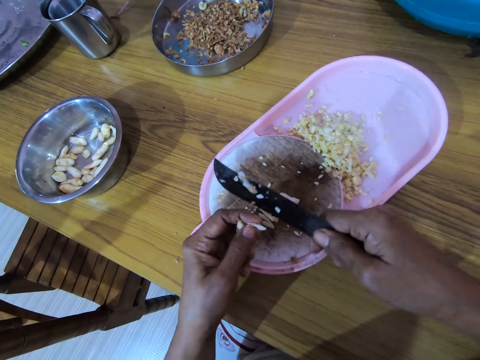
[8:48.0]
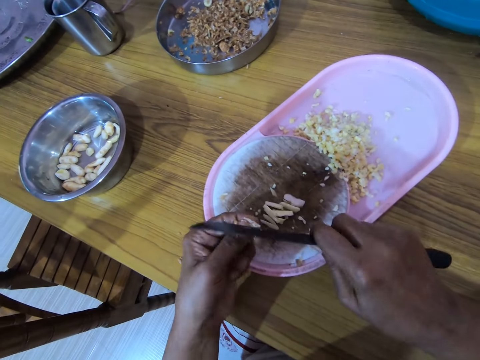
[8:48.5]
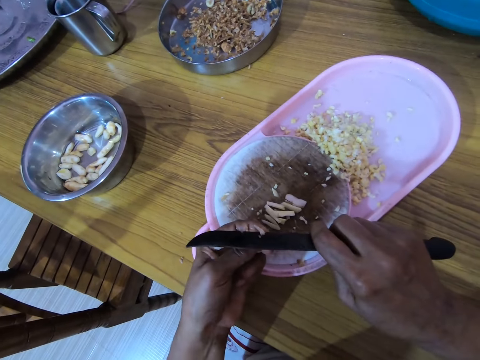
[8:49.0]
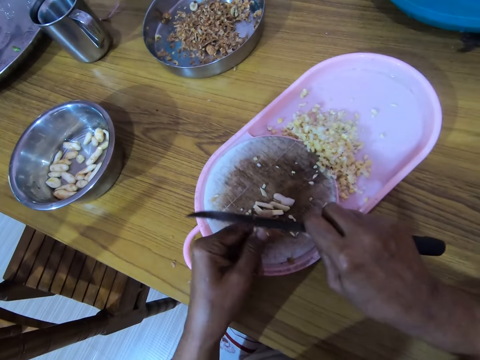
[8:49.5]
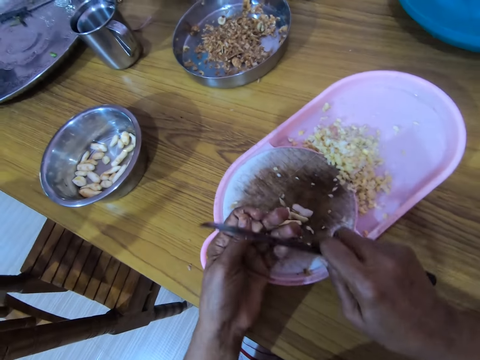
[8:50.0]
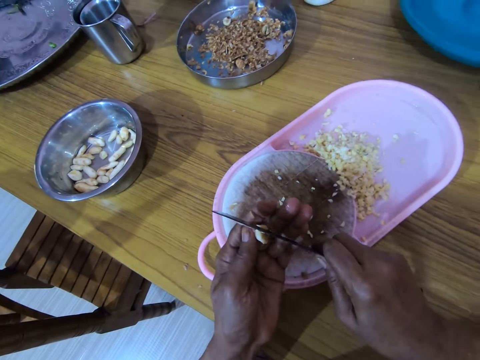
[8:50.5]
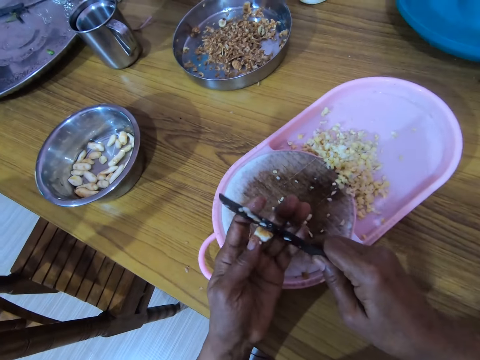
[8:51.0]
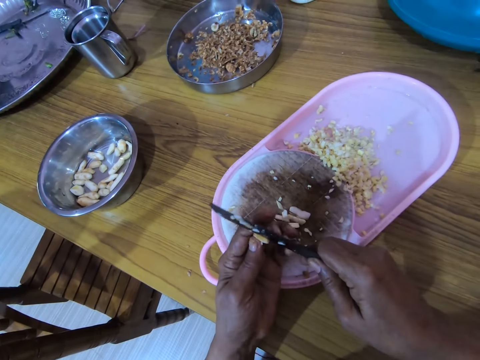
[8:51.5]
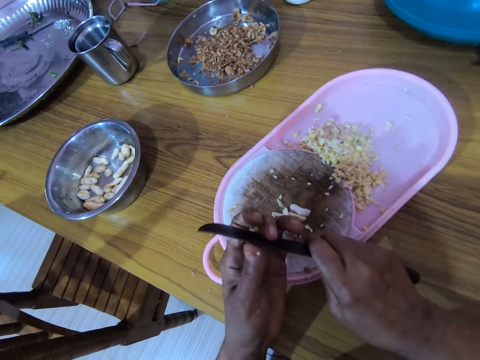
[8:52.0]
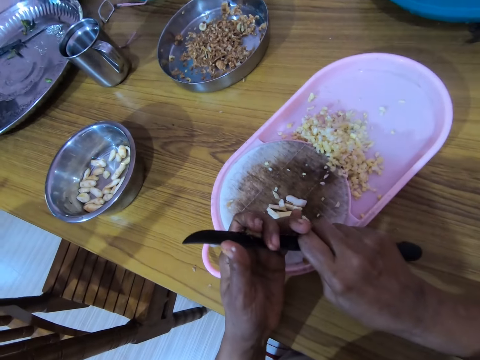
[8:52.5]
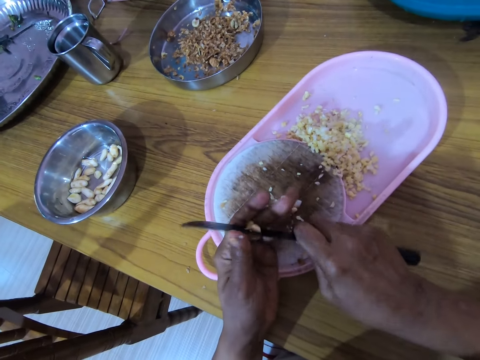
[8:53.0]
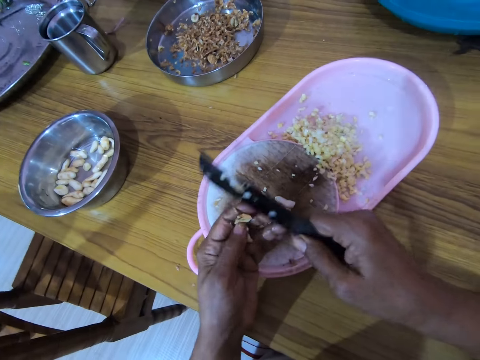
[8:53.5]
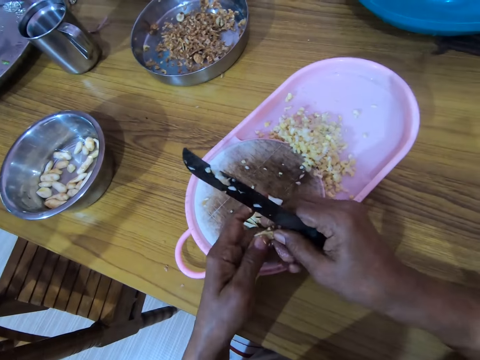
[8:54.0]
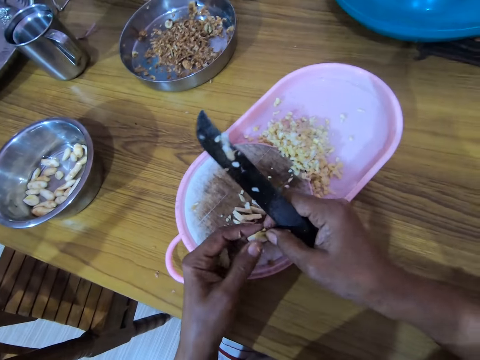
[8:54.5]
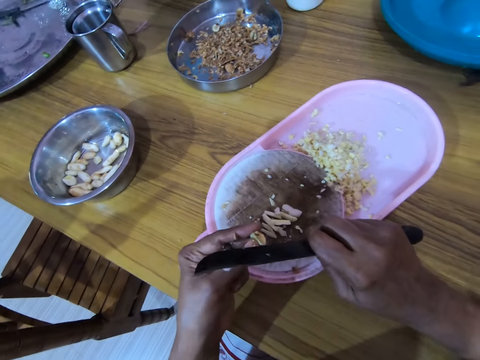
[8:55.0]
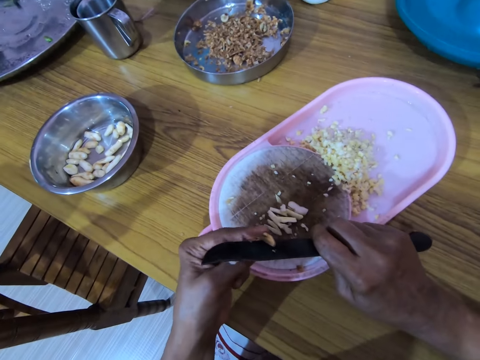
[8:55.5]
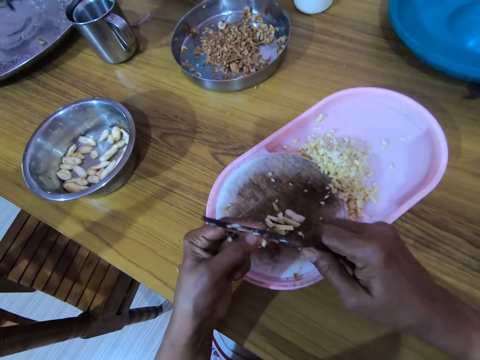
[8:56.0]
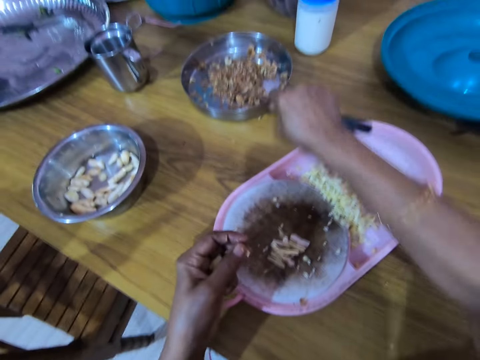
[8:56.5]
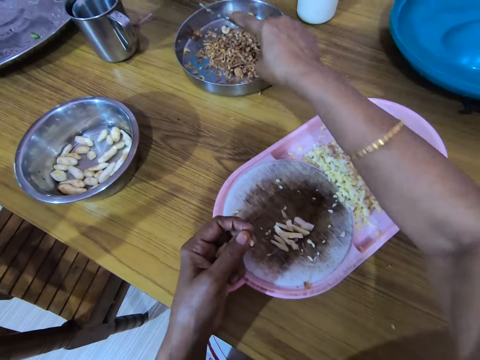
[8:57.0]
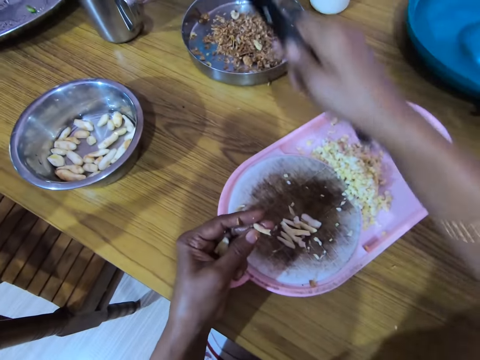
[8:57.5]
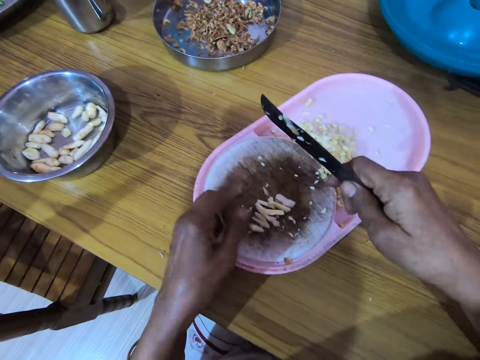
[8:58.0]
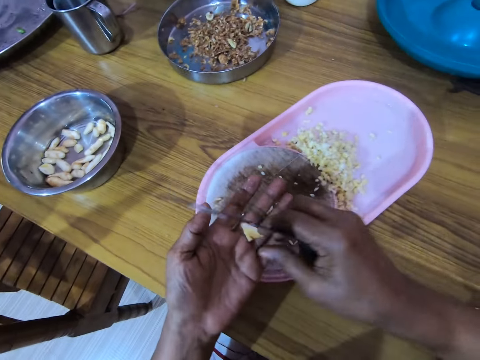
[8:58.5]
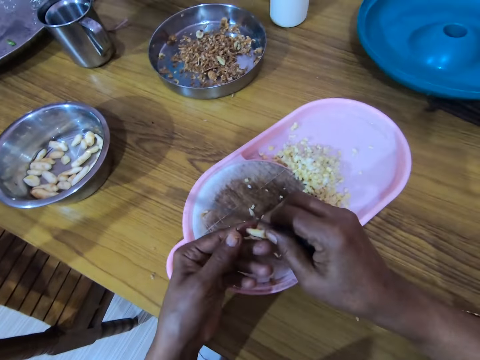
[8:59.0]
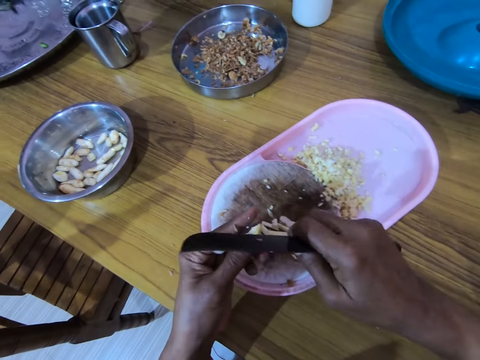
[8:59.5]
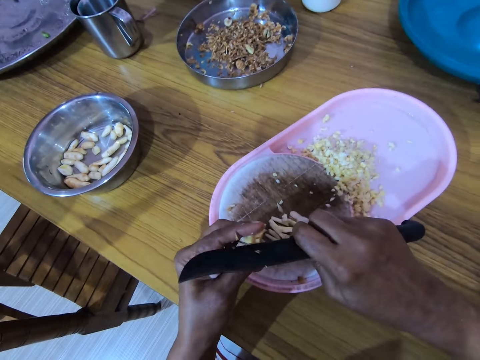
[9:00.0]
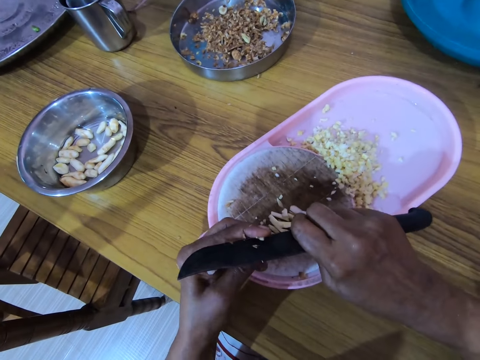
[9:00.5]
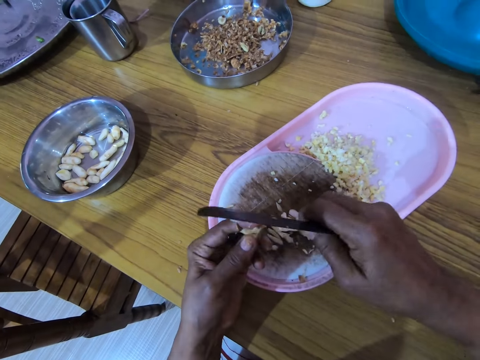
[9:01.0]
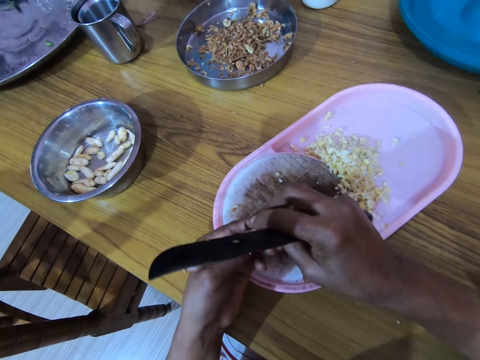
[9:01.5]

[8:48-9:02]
The camera wearer picks up a piece of ginger. He cuts the nut or ginger with the knife with his right hand. He rotates the ginger, cuts the ginger, adjusts the ginger in the hand, and cuts the ginger. He puts the cut piece of nut on the basin with his right hand. He adjusts the ginger in the hand. He puts the nut on the board with his left hand. He cuts the ginger and picks up a piece of ginger.

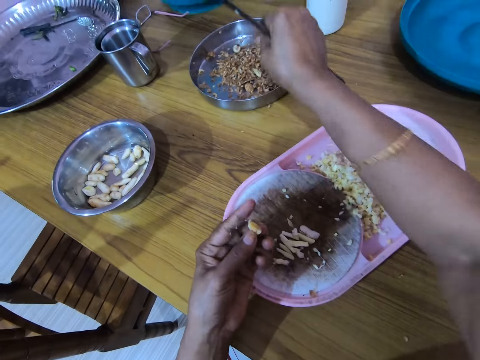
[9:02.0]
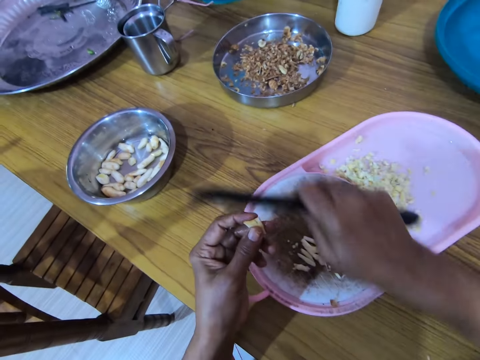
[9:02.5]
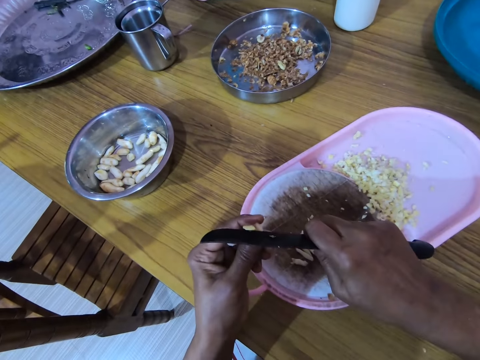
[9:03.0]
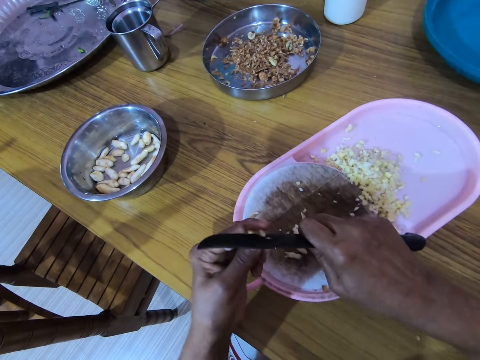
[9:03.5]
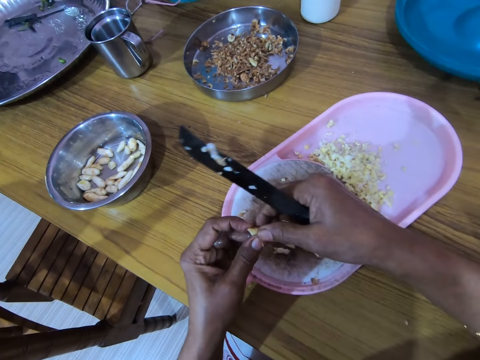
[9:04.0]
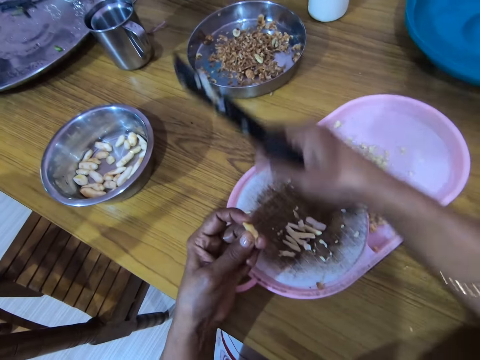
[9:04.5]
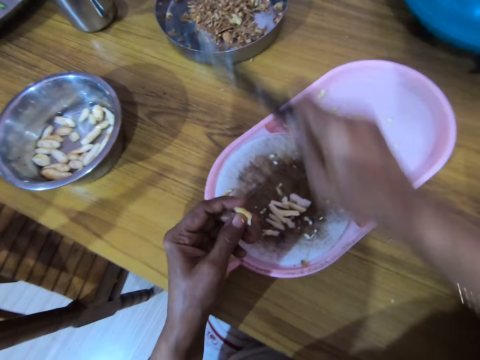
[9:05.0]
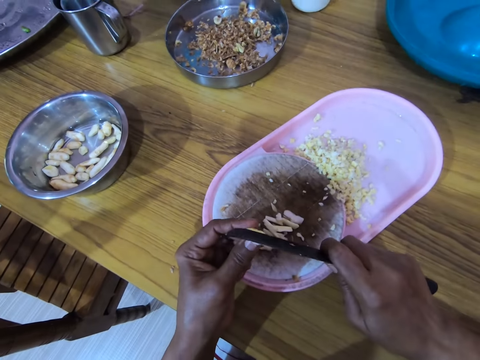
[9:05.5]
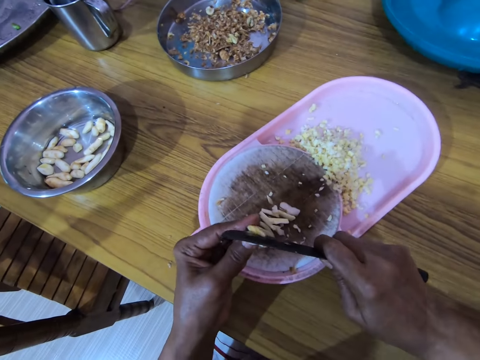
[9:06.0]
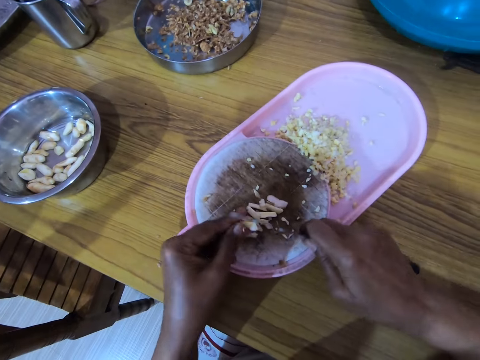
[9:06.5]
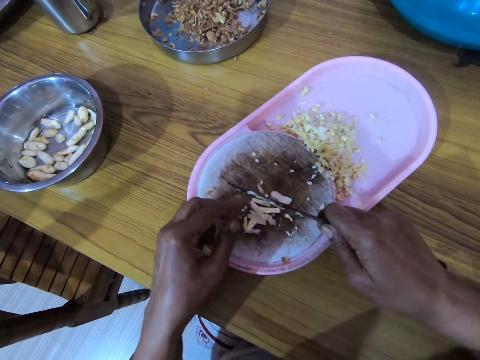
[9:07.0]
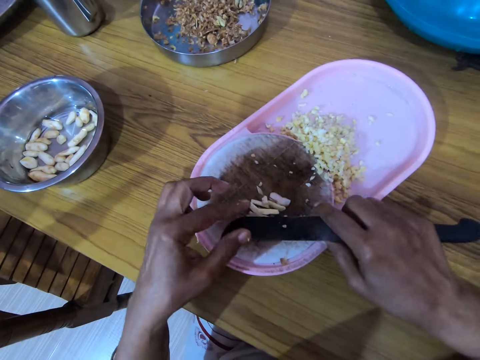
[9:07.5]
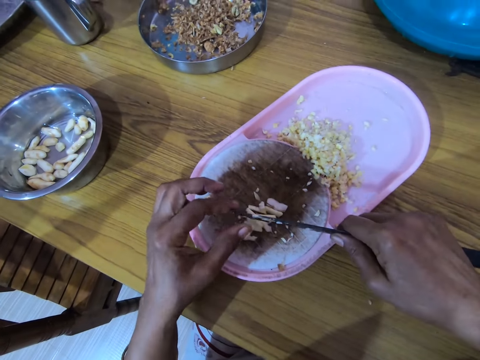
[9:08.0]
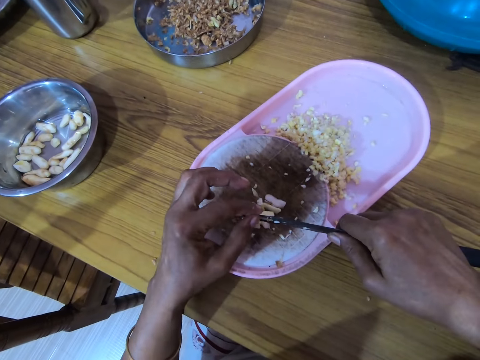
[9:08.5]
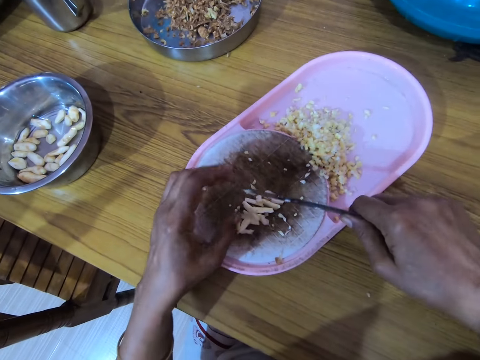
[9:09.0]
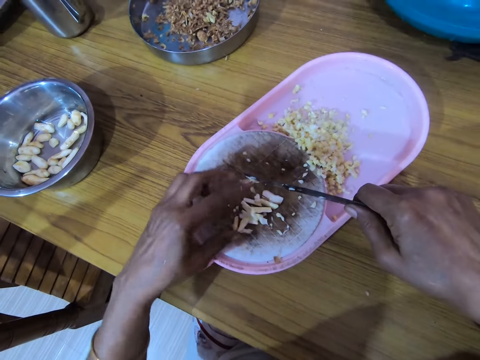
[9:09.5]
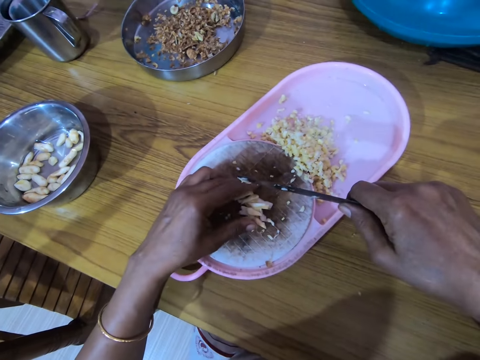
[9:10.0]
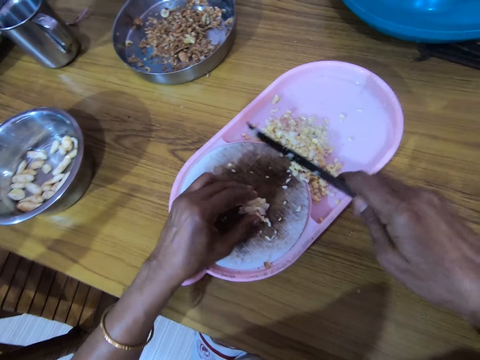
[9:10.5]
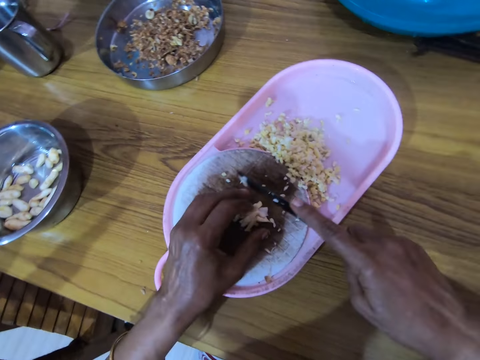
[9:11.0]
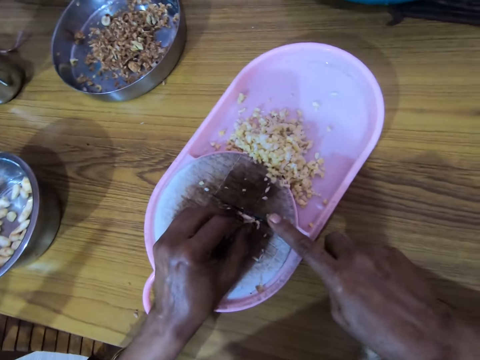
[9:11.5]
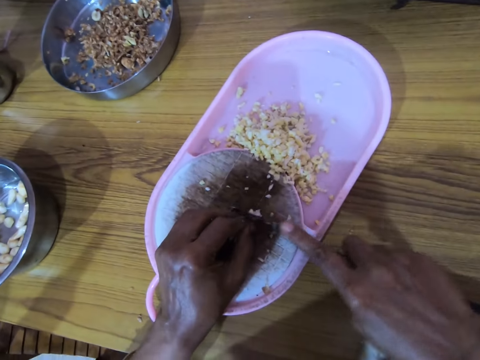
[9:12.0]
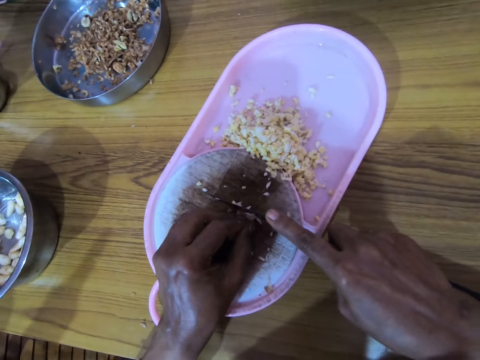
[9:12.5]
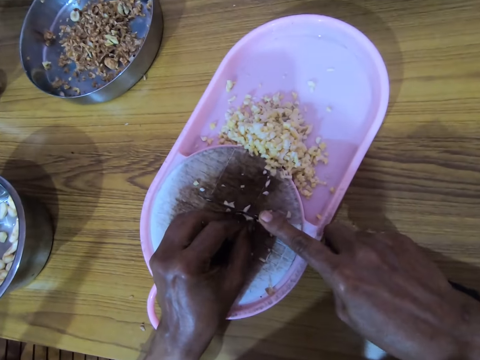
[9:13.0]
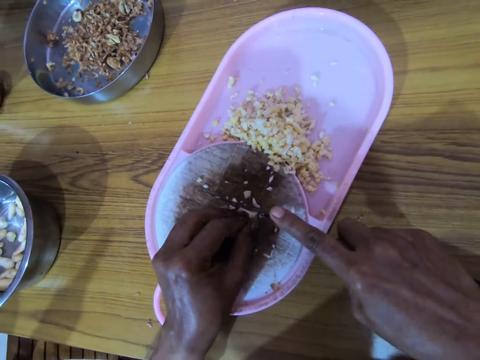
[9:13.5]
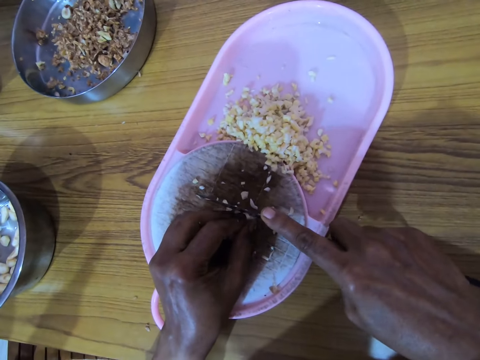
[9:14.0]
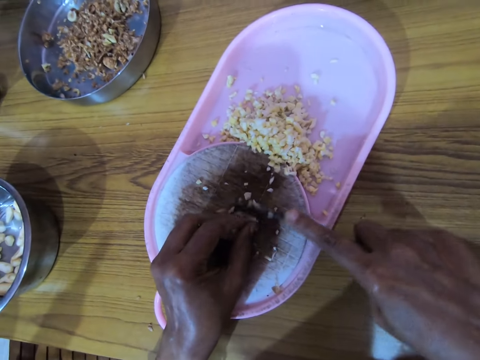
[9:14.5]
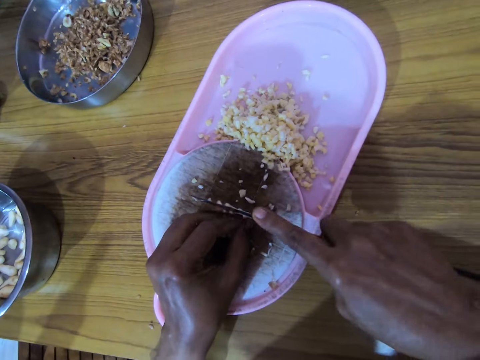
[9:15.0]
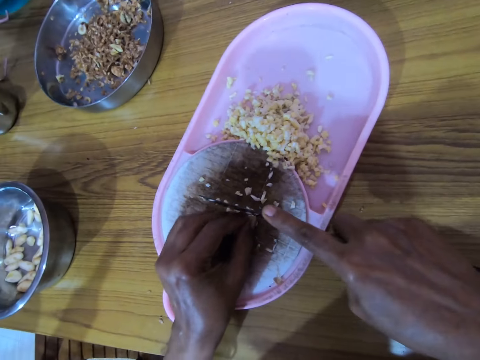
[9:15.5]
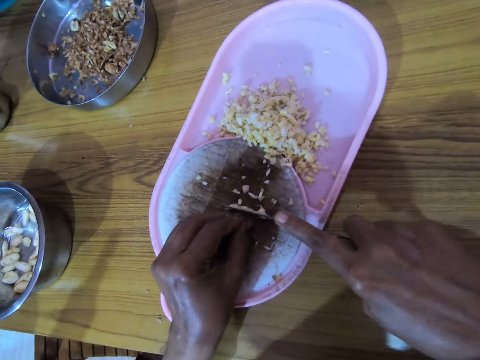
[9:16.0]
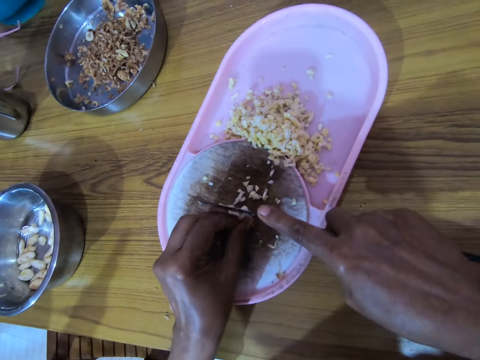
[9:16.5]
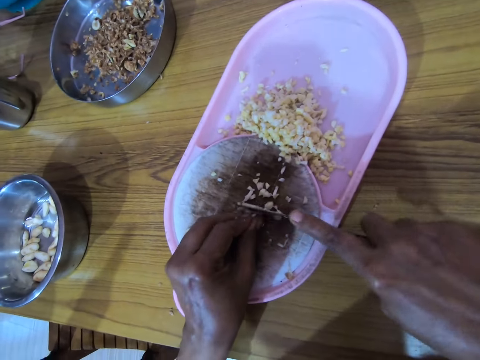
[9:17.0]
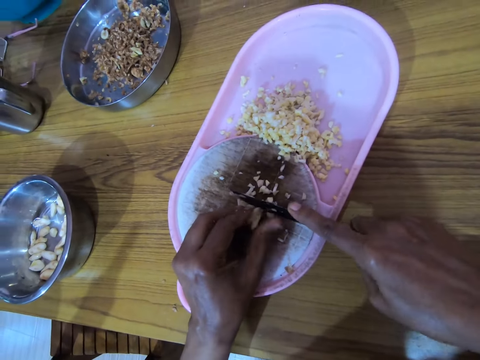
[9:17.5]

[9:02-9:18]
The camera wearer puts the cut piece of nut or ginger on the basin with his right hand. He picks up a piece of ginger. He cuts the nut with the knife with his right hand. He puts the piece of ginger in a bowl and cuts the ginger. He removes the nuts from the knife with his left hand. He wipes the knife and aligns gingers. He gathers the nuts with his left hand. He cuts the nut with the knife with his right hand.
